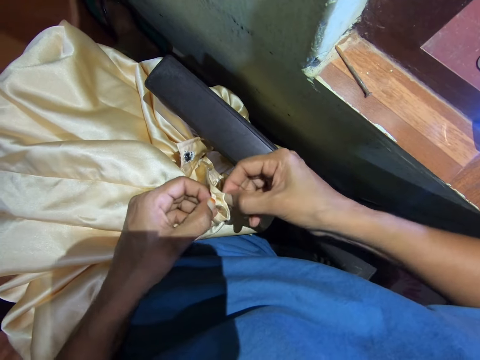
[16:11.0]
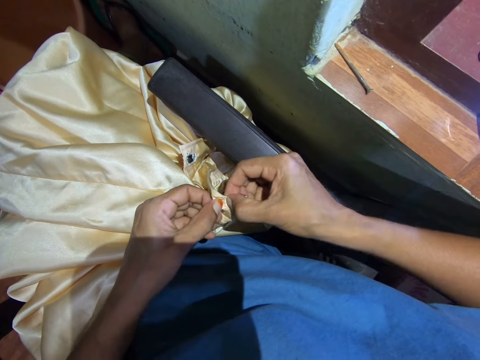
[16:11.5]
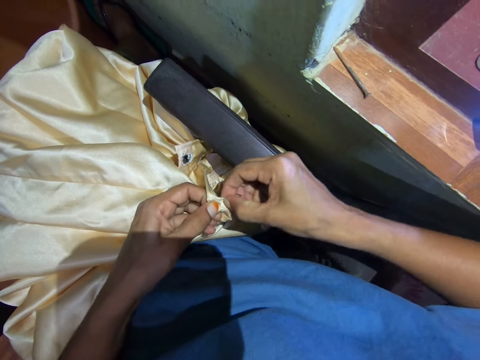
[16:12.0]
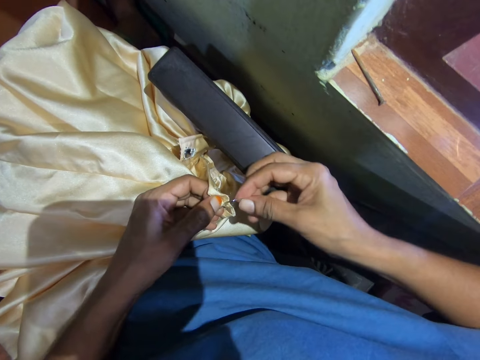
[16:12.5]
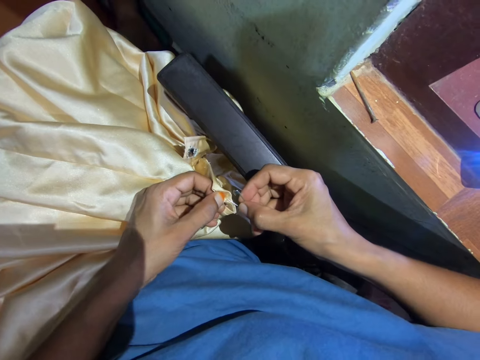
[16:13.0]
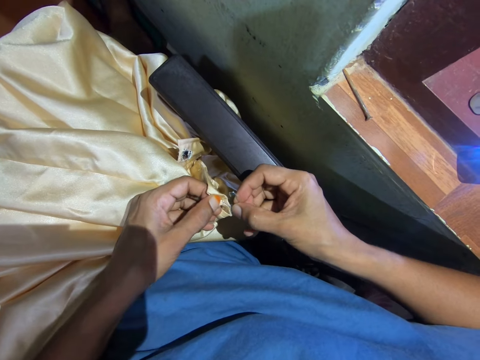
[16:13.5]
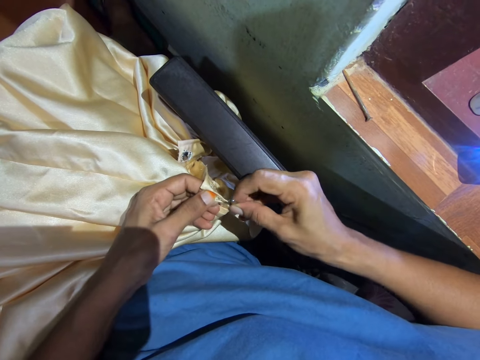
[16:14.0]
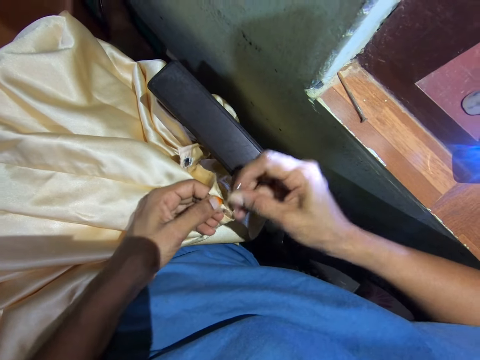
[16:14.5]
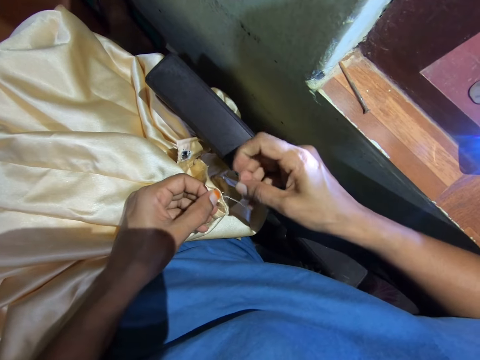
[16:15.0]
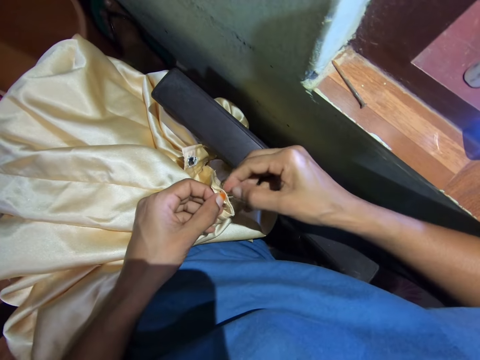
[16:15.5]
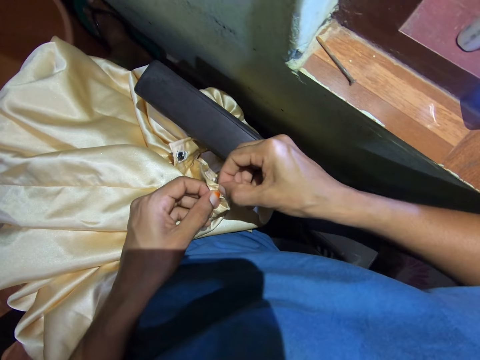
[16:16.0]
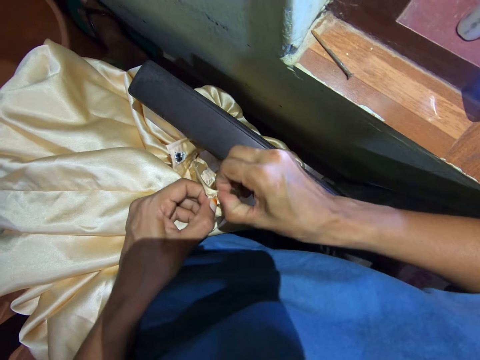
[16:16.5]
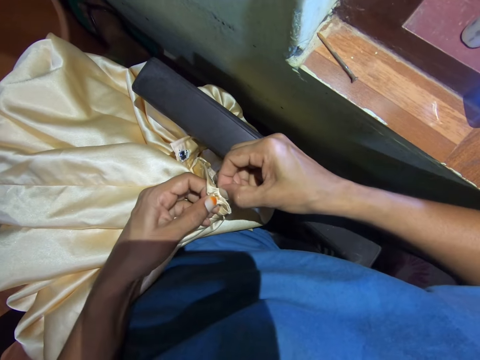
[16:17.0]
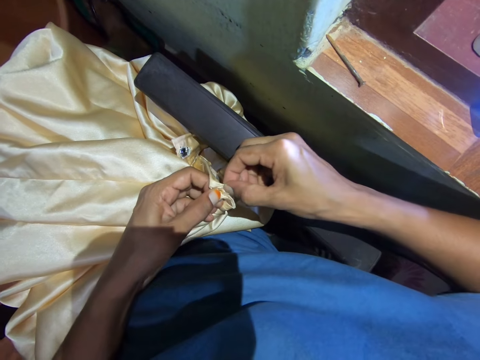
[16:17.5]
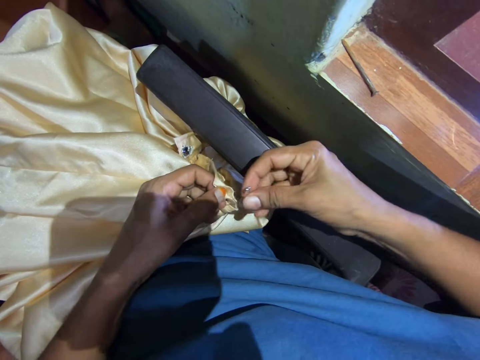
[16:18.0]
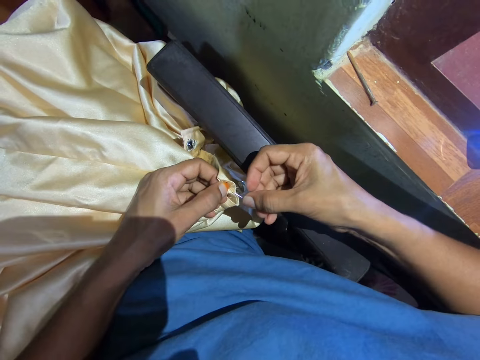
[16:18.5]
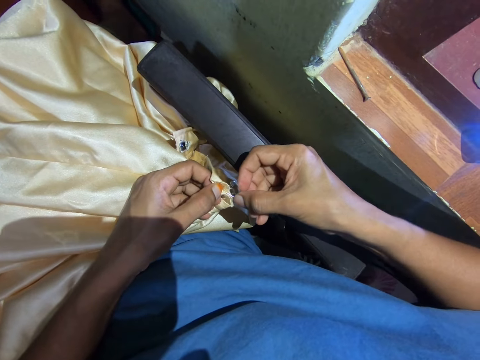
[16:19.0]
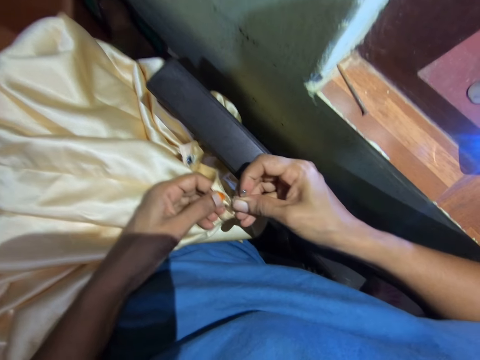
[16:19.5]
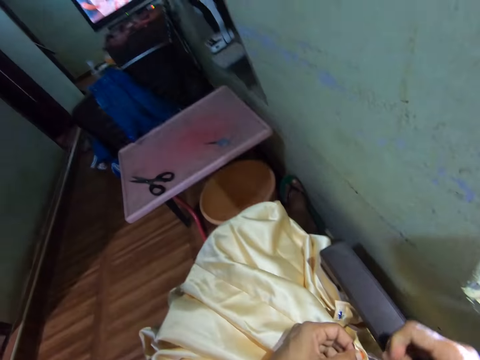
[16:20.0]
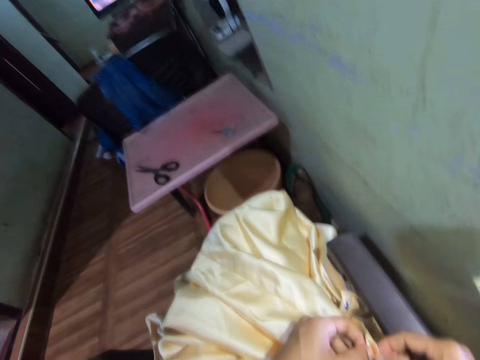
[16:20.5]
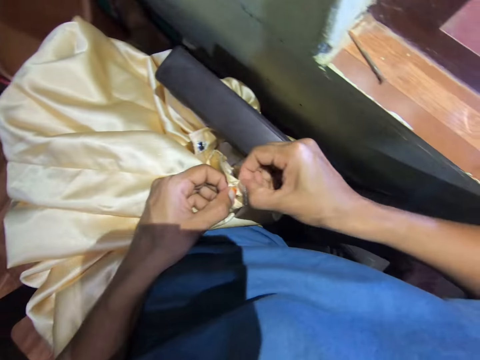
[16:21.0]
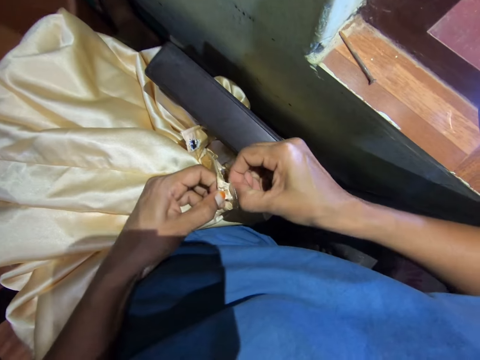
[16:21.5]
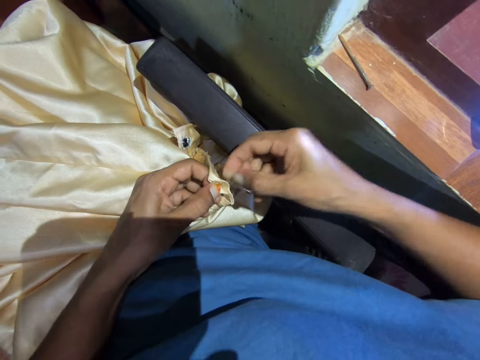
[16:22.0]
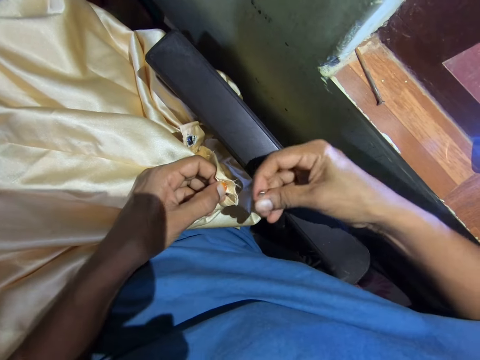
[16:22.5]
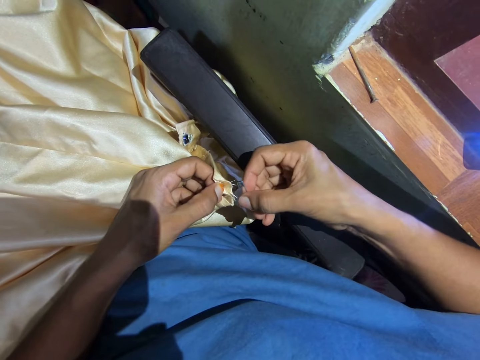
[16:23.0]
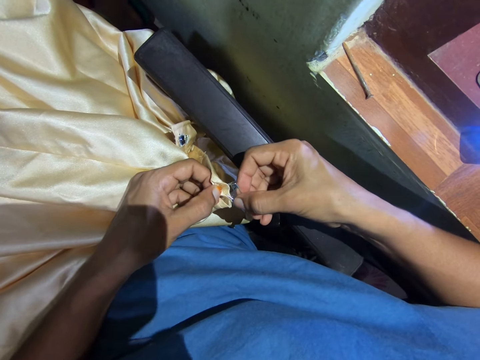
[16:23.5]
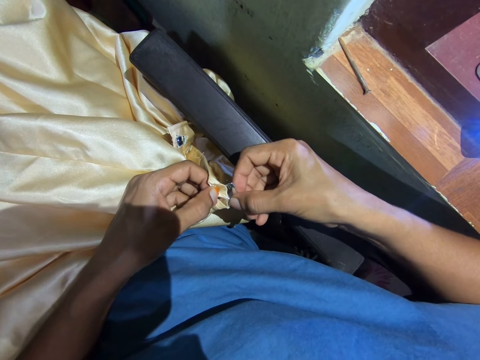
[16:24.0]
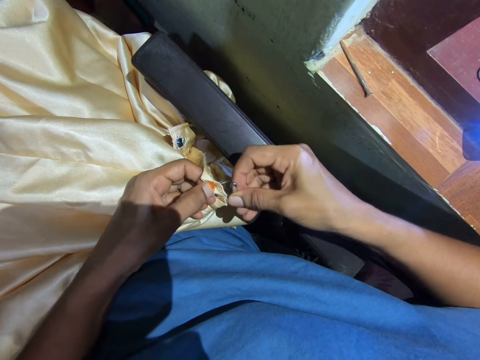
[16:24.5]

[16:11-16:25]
The camera wearer pulls apart the cloth. They hold the cloth. They repair the cloth with a safety pin. They put the pin through the thread. They pull out the thread. They pull apart the cloth. They hold the cloth. They repair the cloth with the safety pin. They put the pin through the thread. They look forward. They pull apart the cloth. They hold the cloth. They put the pin through the thread. They repair the cloth with the safety pin.

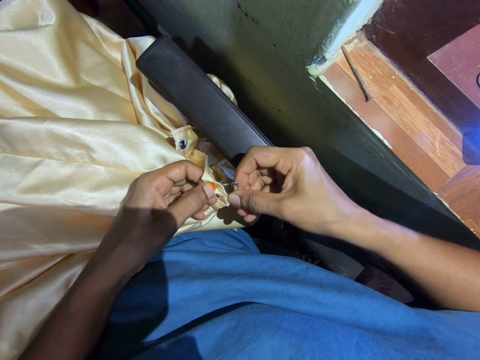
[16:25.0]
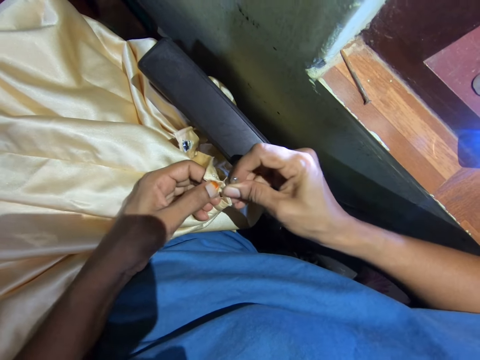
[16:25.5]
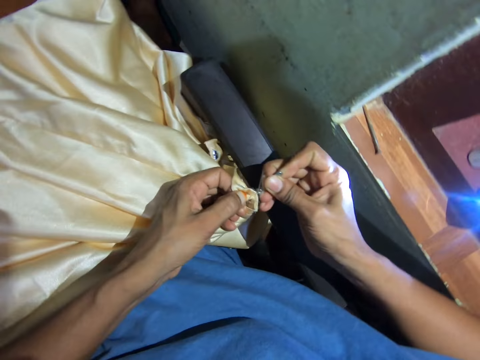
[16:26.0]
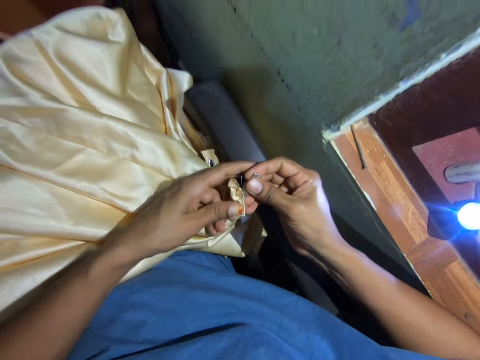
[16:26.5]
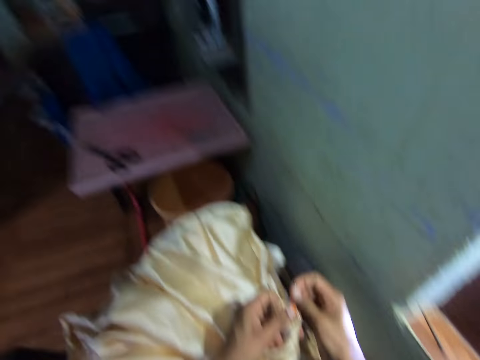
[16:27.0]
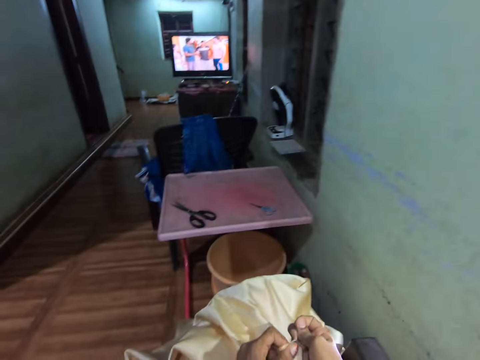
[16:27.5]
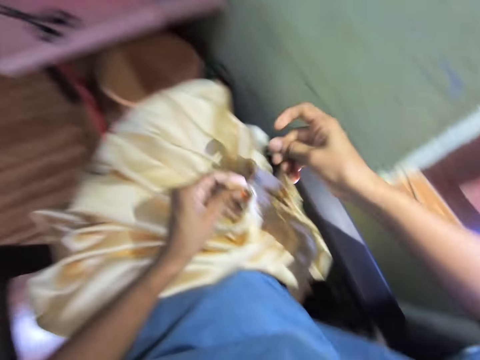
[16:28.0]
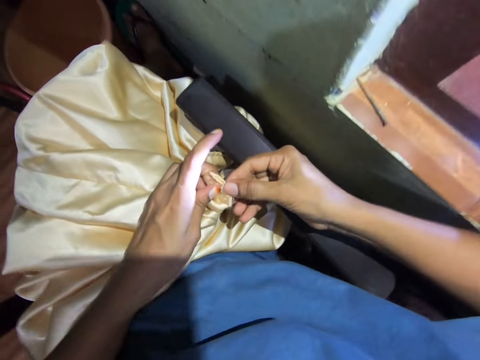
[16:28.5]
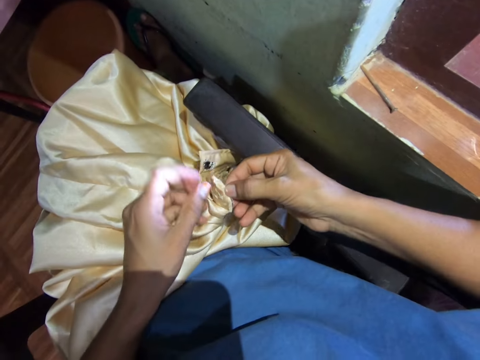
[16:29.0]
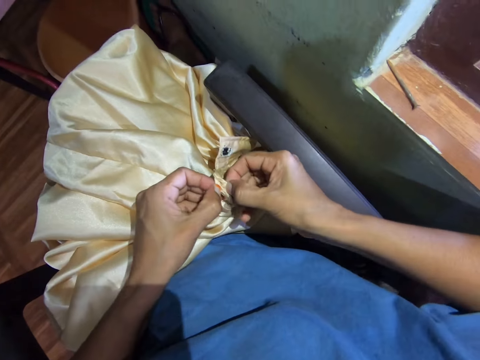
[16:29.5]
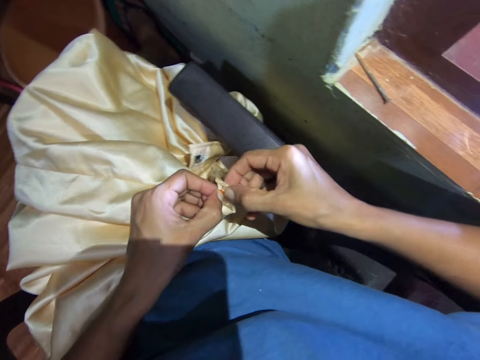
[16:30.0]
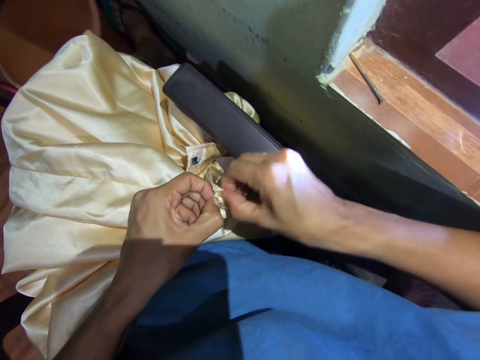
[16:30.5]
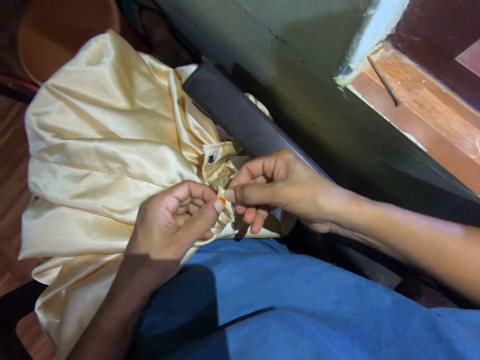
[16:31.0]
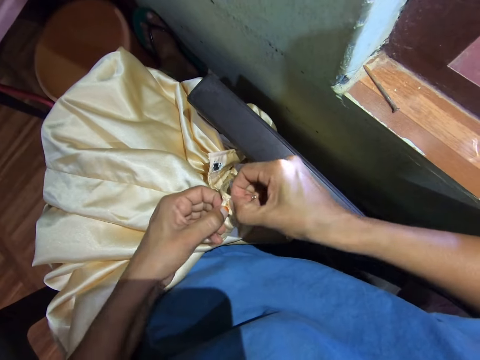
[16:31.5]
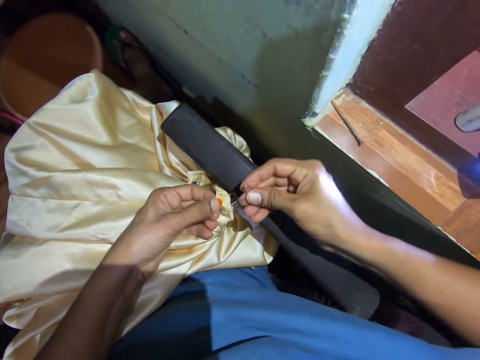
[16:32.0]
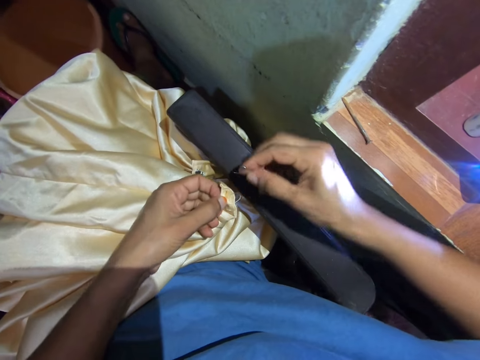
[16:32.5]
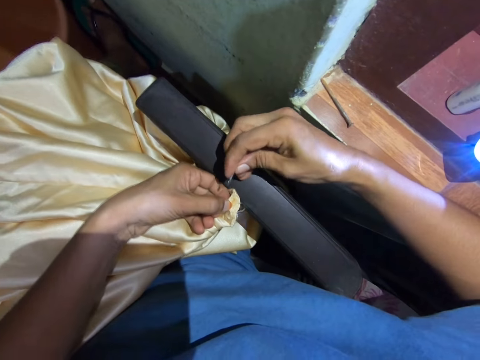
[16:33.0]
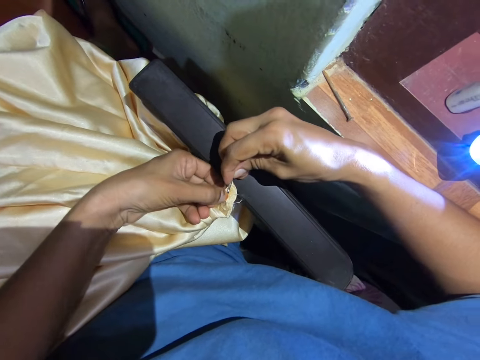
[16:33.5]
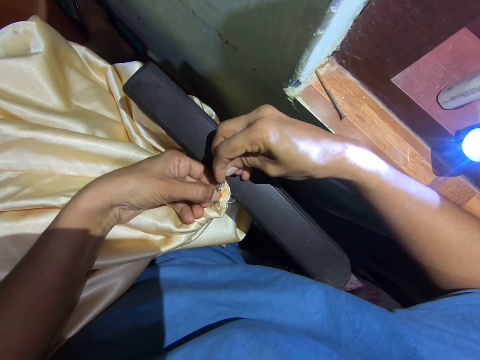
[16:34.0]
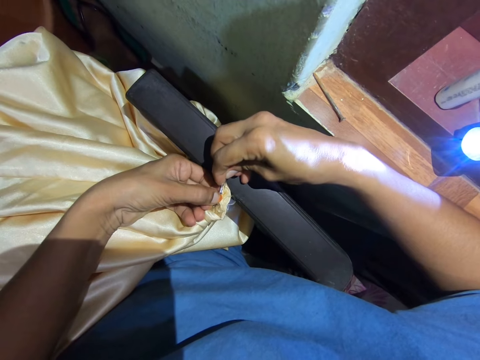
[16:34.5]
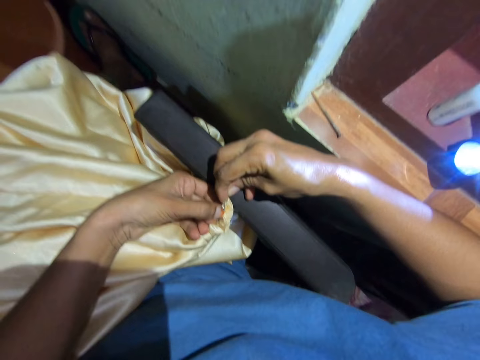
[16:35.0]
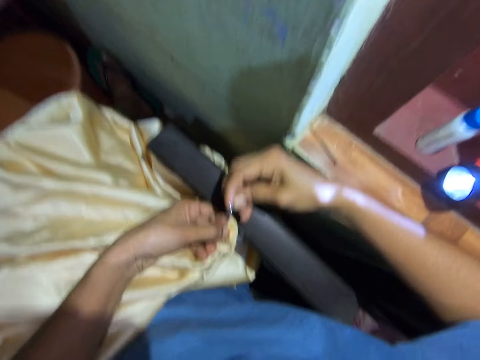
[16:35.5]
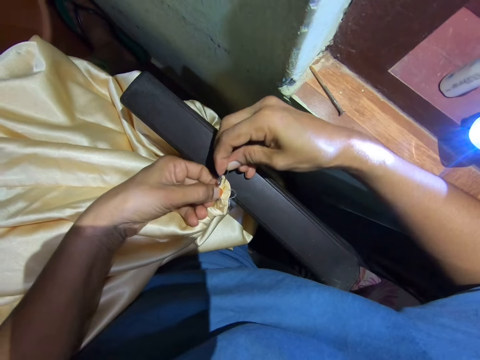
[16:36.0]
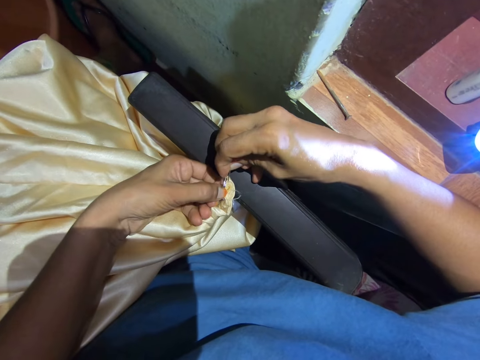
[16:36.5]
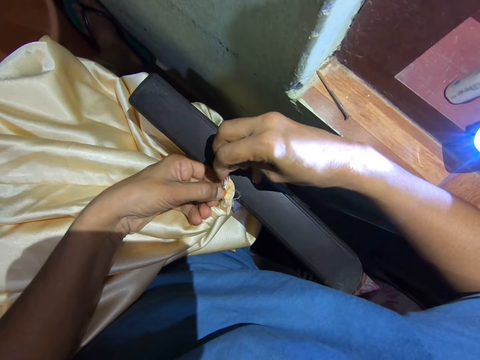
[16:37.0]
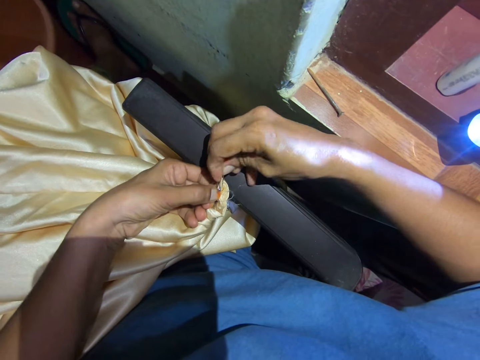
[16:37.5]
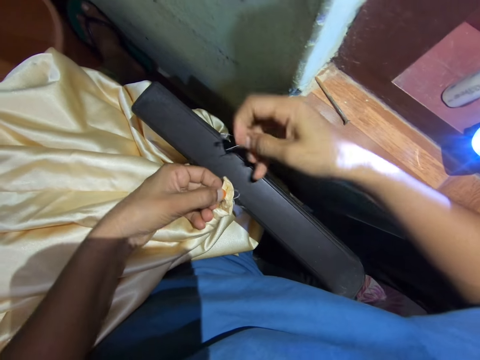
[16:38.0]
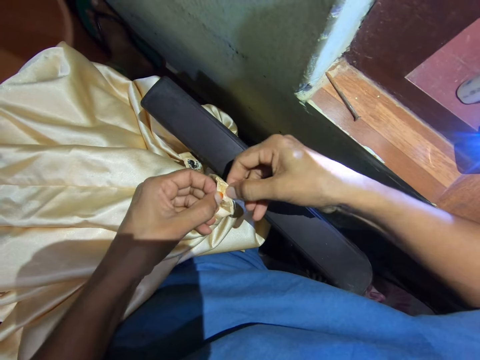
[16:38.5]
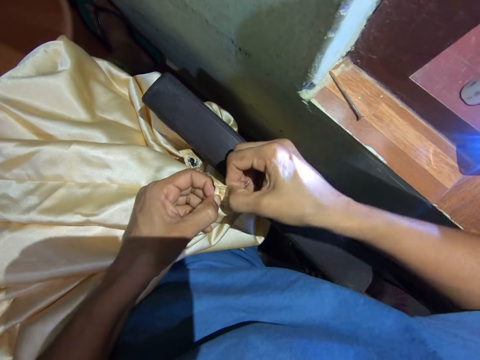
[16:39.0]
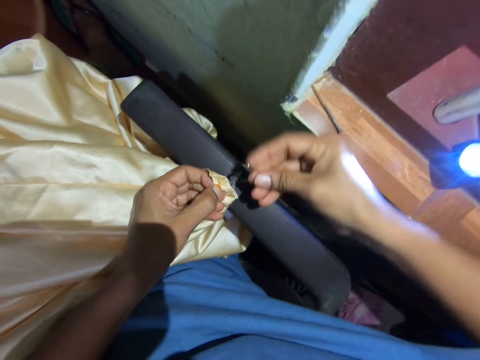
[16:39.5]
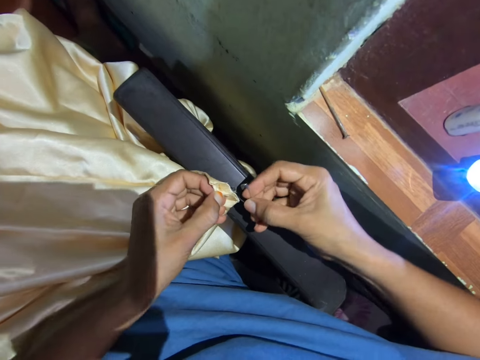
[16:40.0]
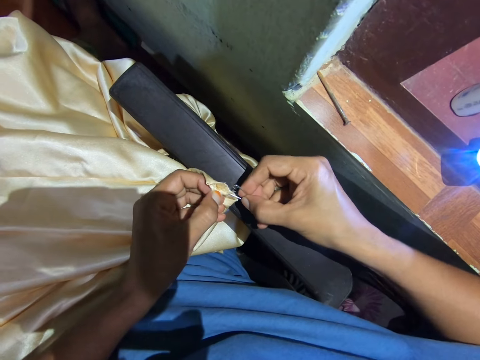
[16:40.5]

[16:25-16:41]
The camera wearer pulls out the thread. They look around the room. They look at the television. They pull apart the cloth. They hold the cloth. They repair the cloth with a safety pin. They put the pin through the thread. They pull out the thread. They pull out the thread again. They hold the cloth. They pull apart the cloth.
